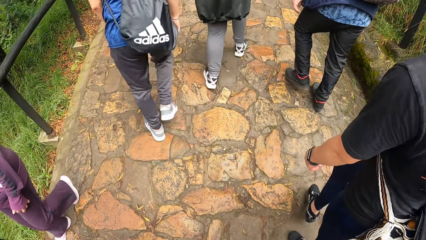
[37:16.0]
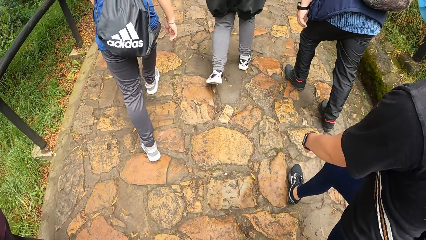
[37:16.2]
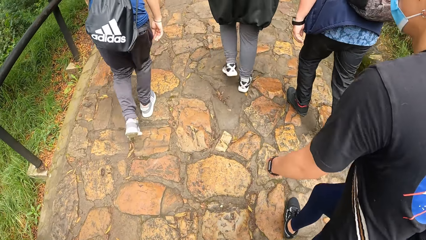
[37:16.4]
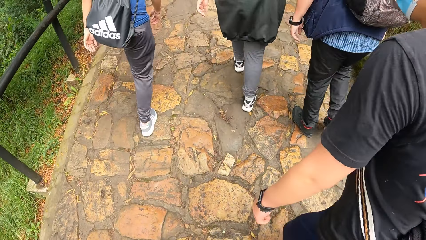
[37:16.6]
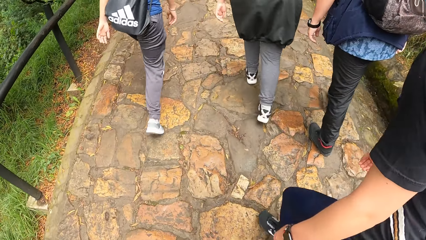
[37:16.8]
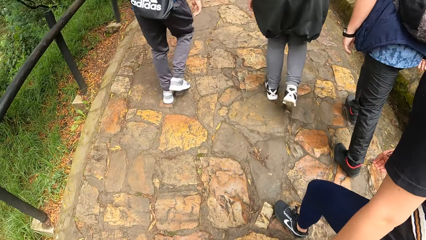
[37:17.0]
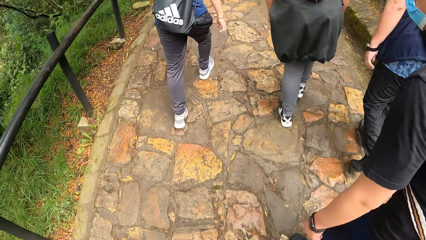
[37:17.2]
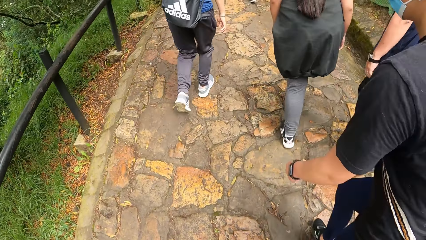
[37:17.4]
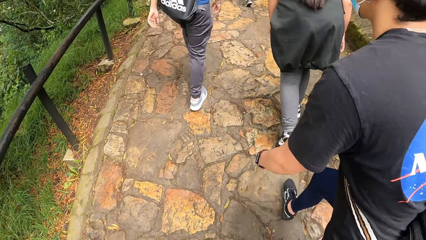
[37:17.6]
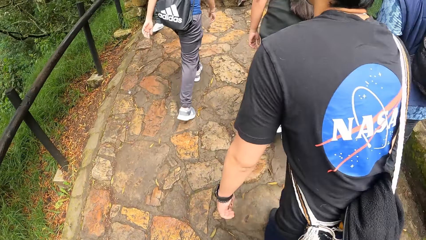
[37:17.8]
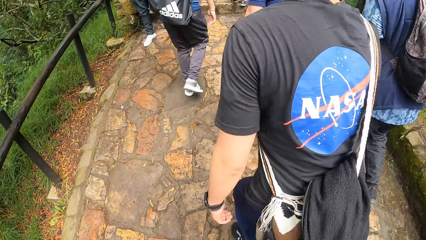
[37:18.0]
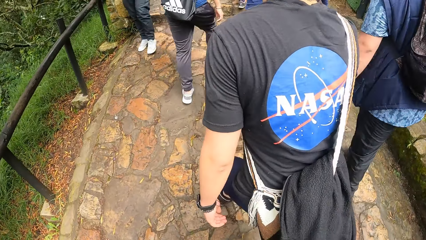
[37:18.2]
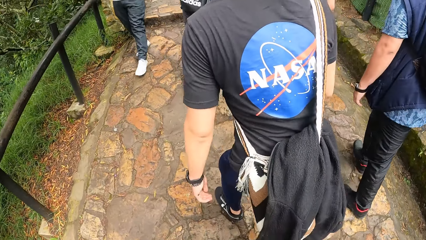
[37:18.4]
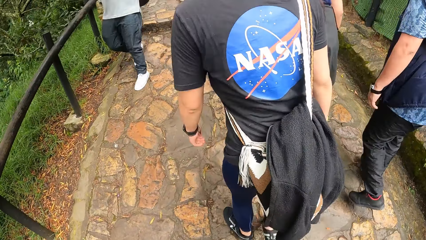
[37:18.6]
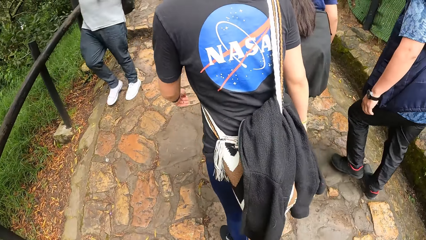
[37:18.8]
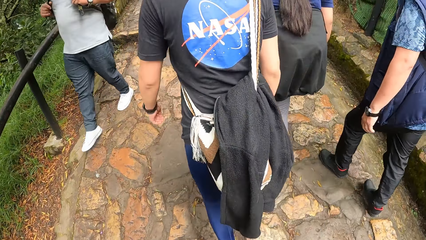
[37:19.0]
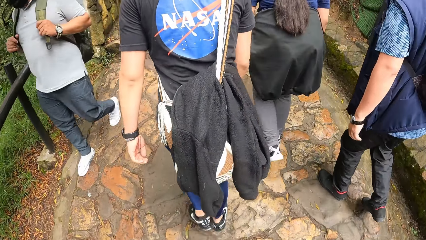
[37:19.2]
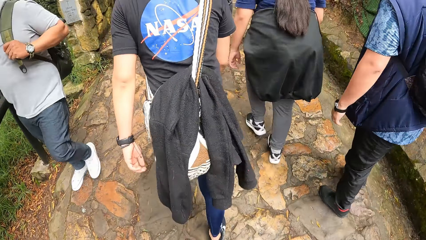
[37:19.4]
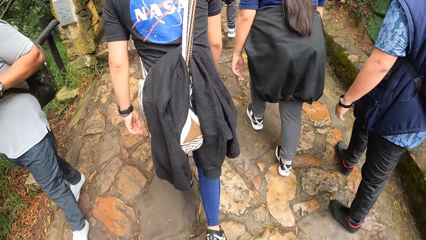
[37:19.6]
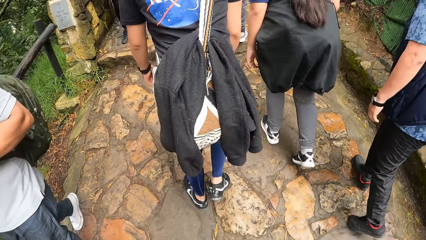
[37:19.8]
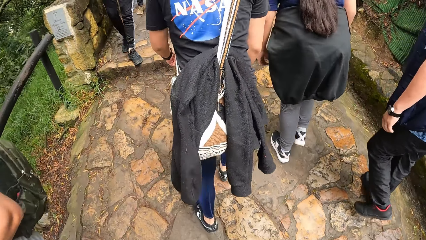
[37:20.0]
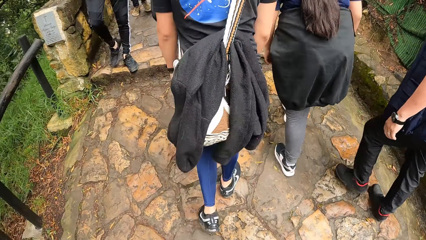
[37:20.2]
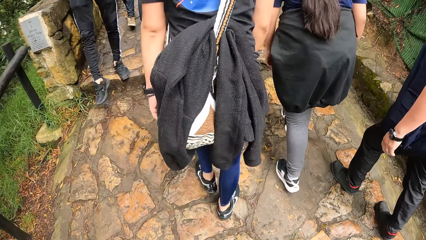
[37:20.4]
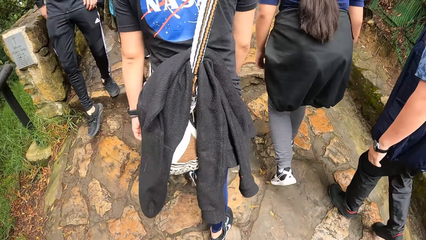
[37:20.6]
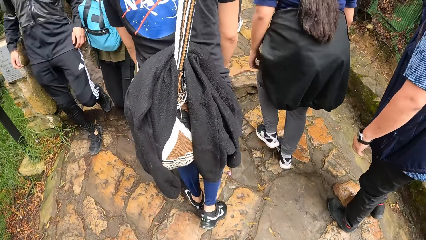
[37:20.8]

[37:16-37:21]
The camera wearer puts the phone away.

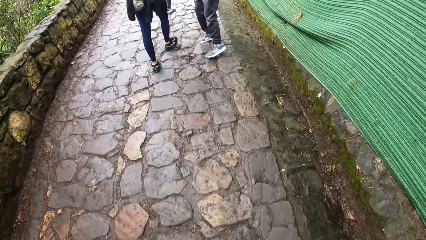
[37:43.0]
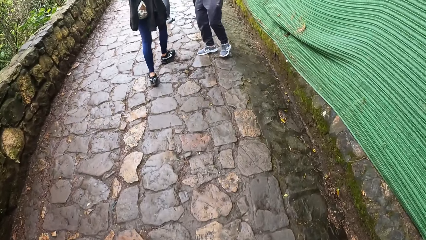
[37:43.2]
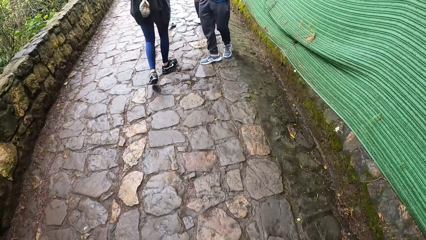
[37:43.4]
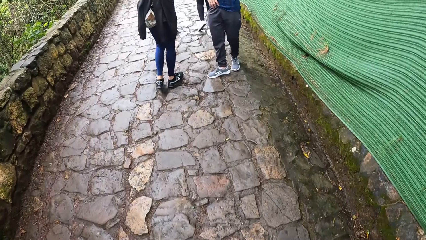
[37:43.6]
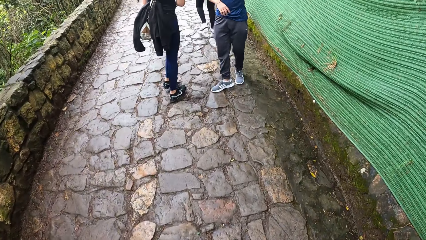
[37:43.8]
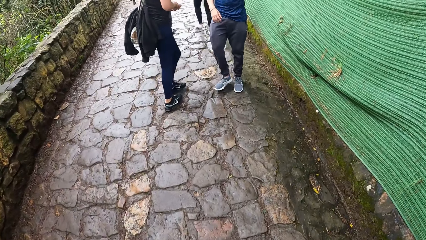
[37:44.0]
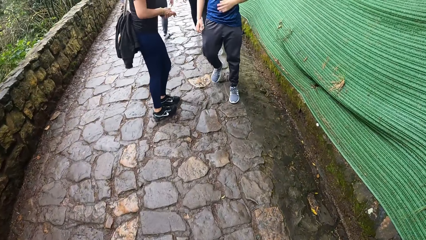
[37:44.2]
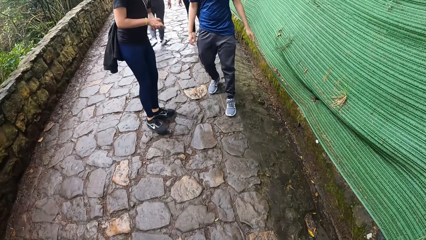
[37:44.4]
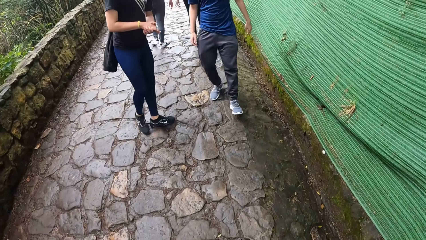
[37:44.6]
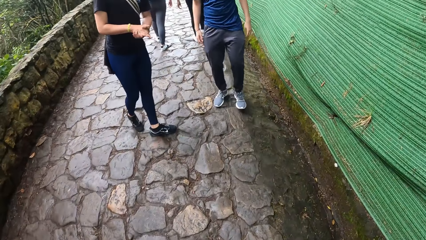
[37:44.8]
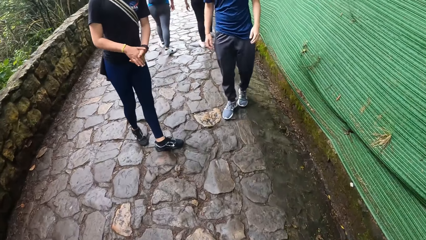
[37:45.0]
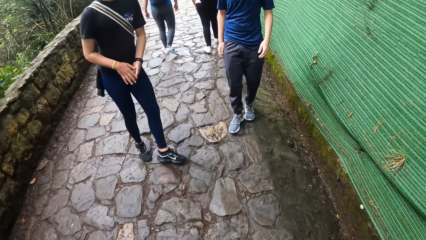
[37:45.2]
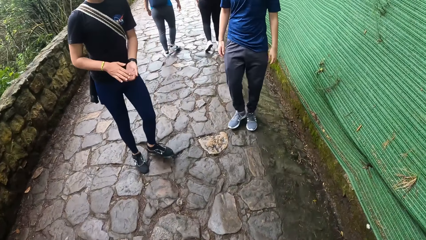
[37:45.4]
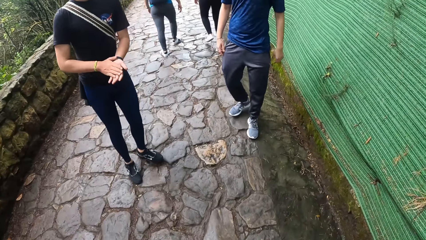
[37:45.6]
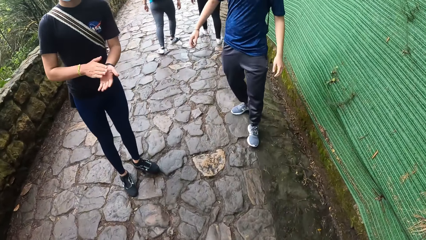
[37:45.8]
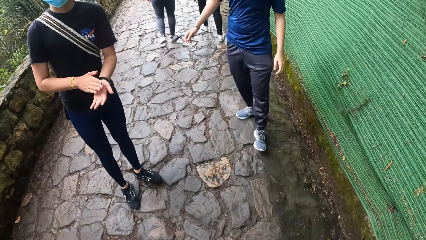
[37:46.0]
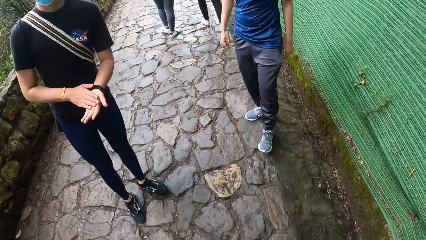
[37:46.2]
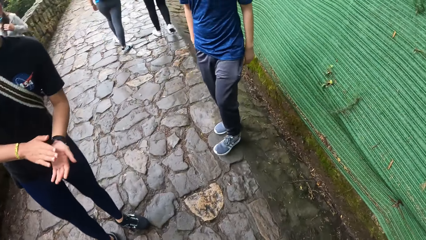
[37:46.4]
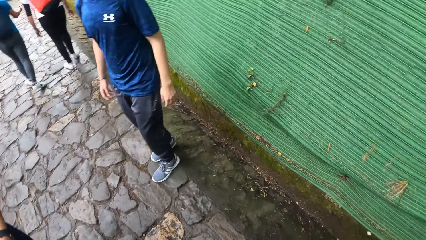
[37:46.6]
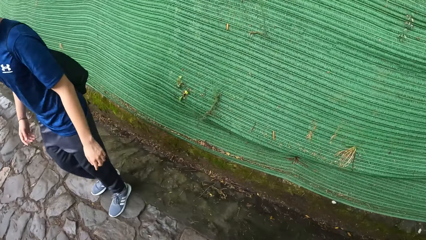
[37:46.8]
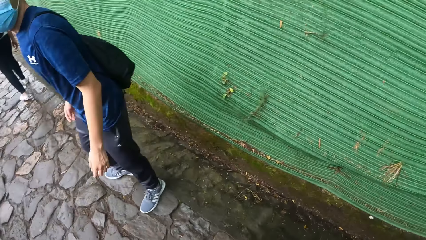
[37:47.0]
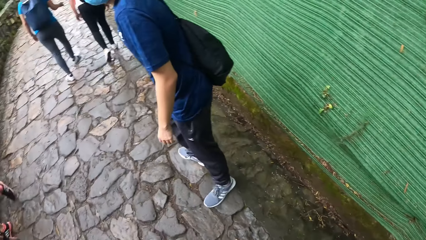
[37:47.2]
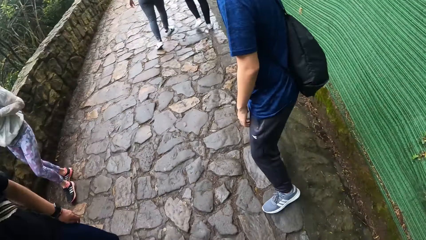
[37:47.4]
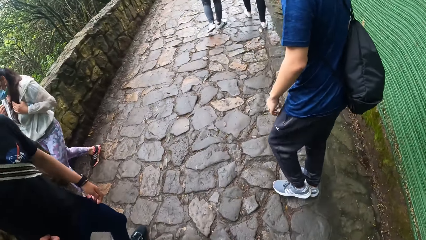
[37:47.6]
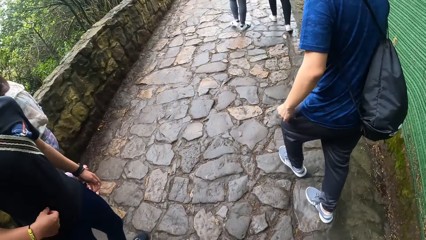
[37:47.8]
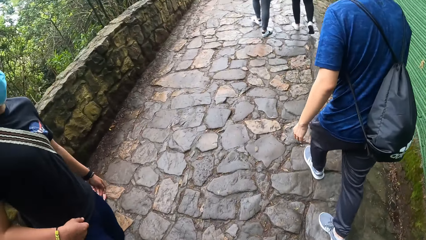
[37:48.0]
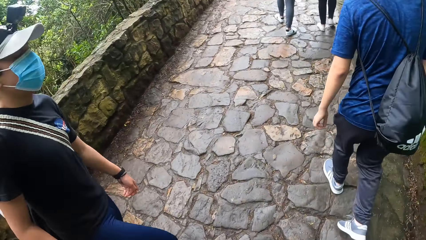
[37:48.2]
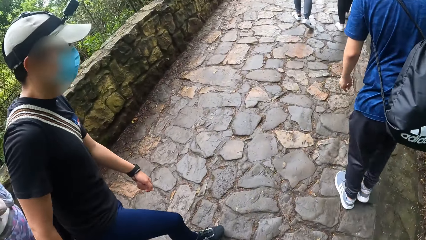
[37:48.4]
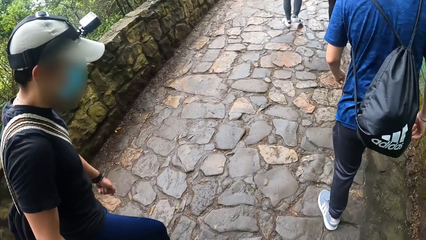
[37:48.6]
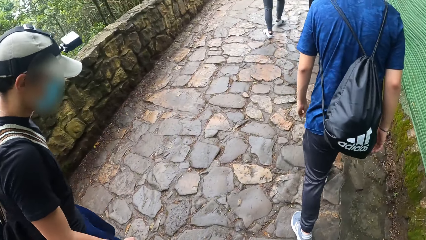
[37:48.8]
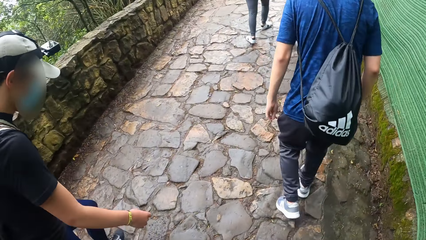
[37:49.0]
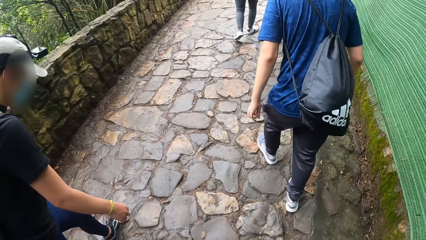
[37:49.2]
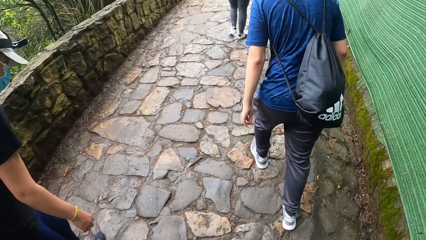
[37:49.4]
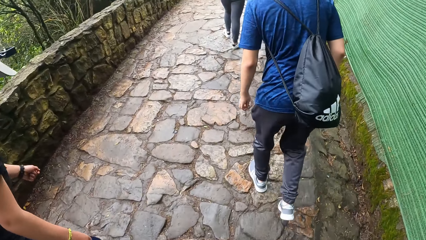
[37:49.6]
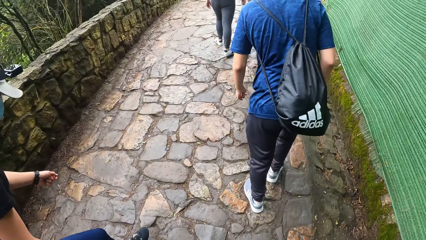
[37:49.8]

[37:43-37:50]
A man interacts with another man, a third man and the camera wearer.

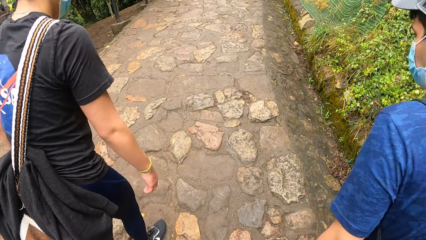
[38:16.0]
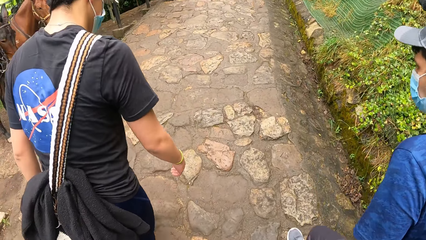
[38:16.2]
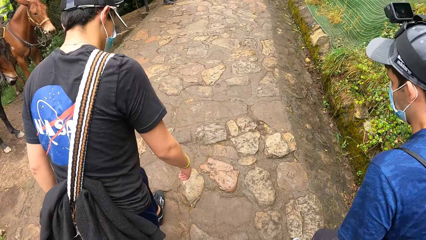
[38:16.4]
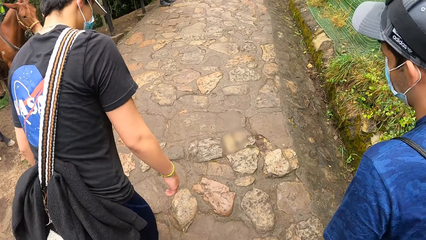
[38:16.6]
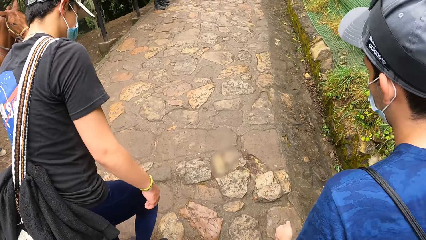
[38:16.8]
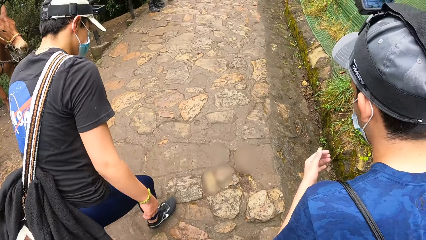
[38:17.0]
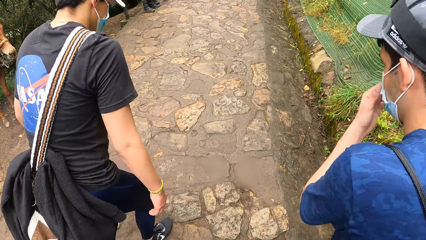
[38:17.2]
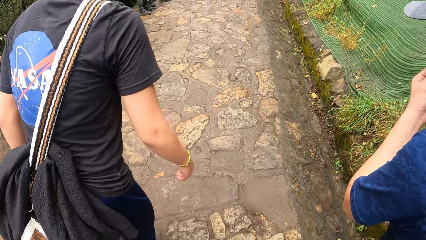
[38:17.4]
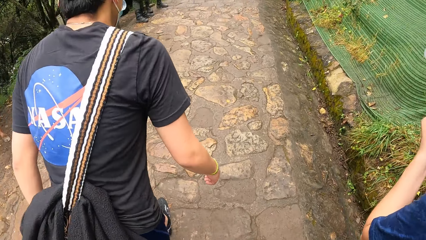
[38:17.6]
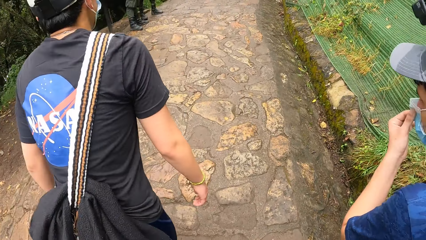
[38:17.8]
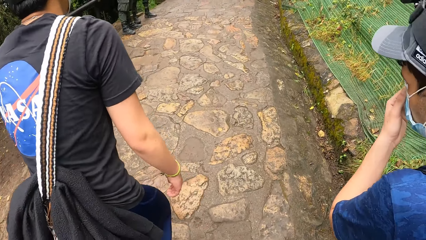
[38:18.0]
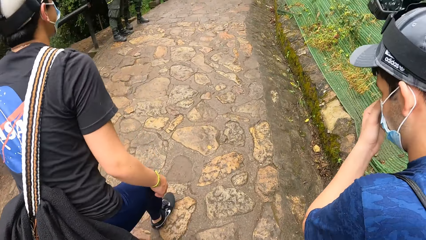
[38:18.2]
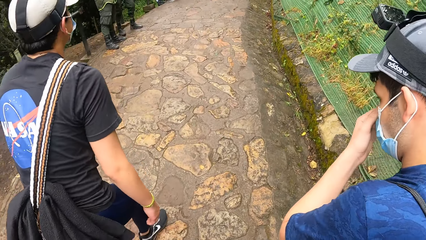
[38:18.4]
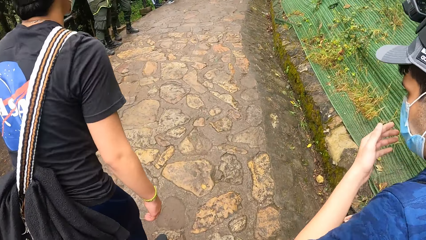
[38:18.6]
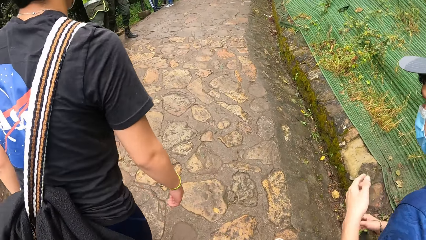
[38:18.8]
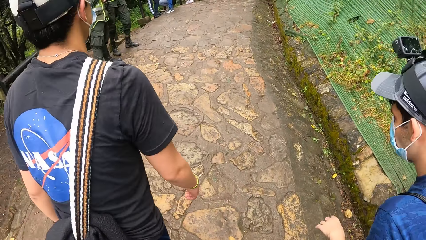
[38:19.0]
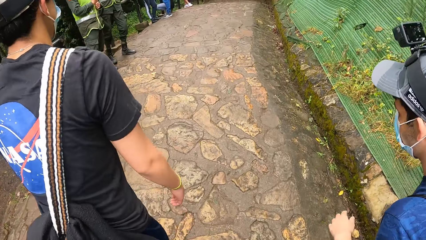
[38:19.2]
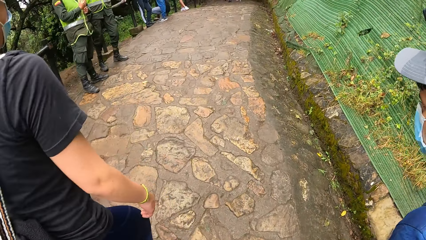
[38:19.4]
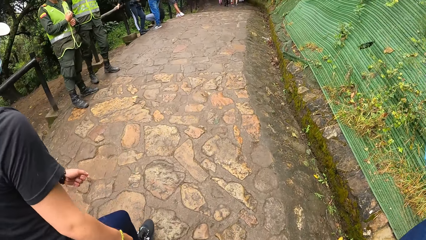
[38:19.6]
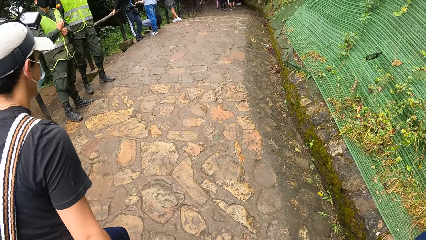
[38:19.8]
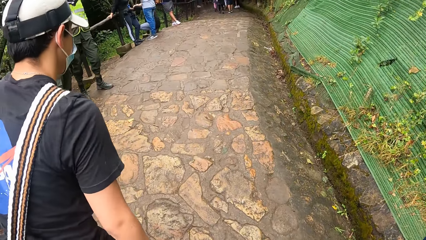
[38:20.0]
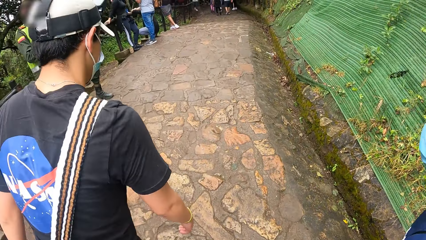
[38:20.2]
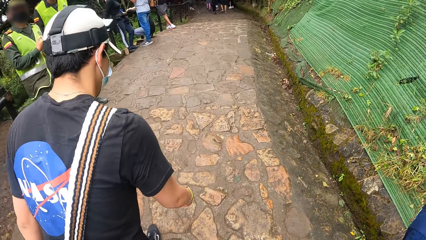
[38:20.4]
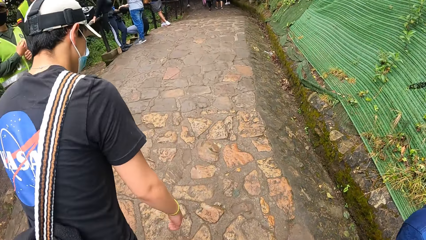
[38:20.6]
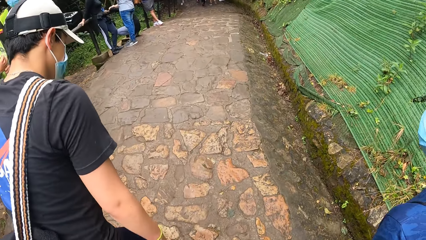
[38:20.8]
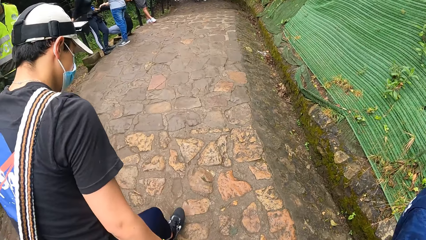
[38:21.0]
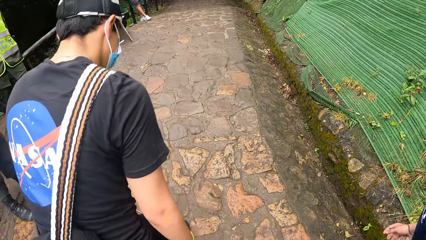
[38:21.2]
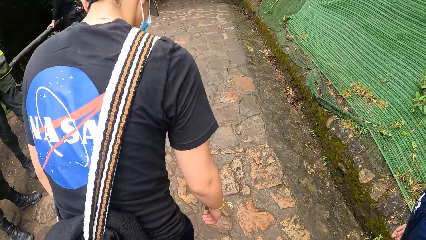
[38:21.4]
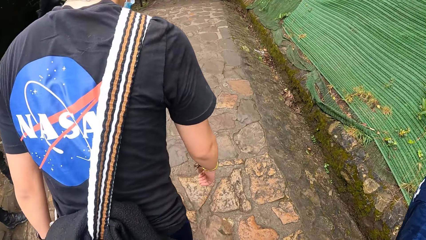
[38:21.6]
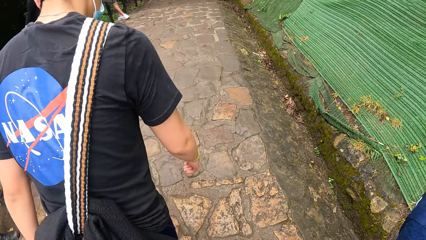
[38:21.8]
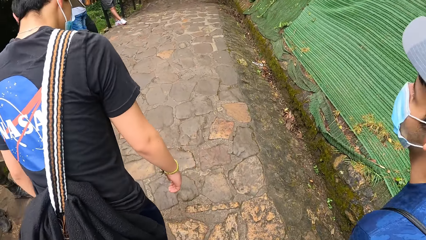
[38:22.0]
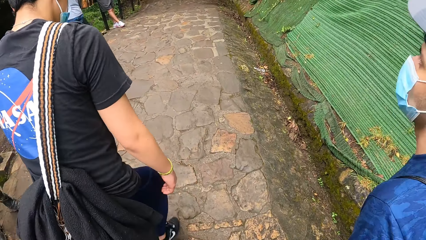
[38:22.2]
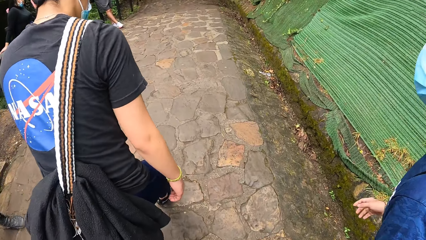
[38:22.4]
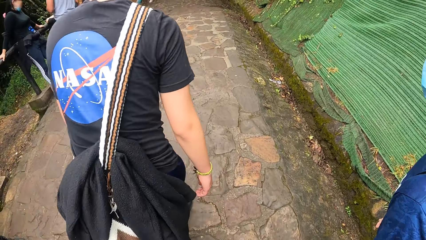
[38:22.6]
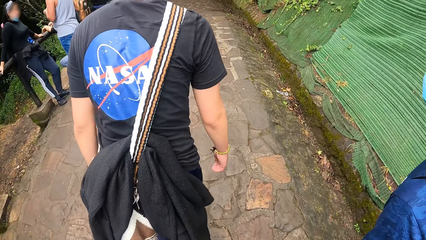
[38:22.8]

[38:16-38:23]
The man touches his face with his left hand.
